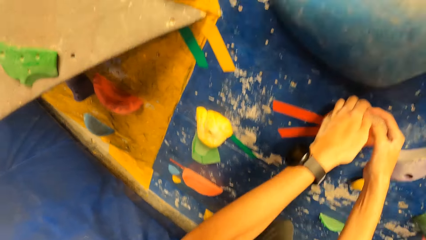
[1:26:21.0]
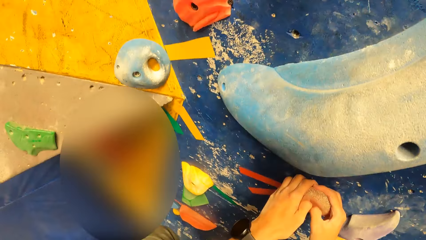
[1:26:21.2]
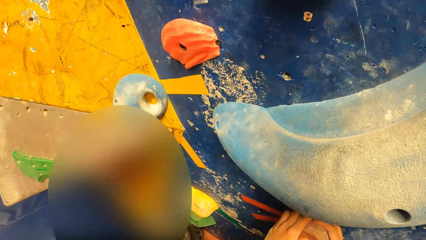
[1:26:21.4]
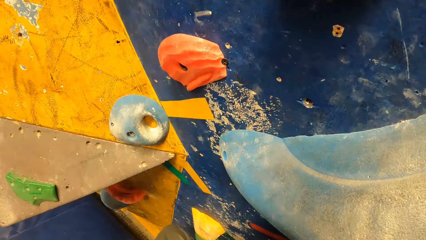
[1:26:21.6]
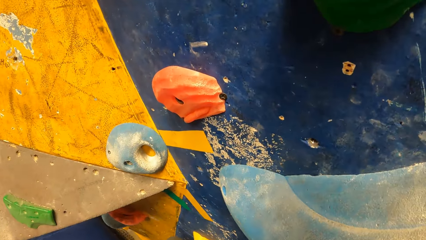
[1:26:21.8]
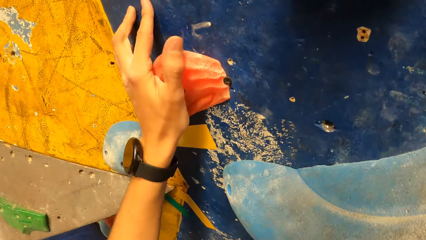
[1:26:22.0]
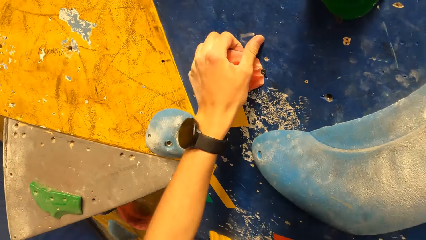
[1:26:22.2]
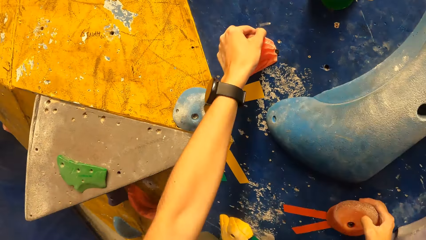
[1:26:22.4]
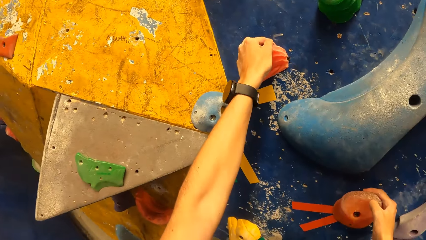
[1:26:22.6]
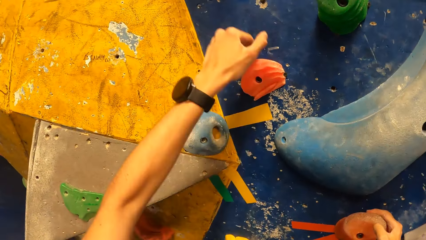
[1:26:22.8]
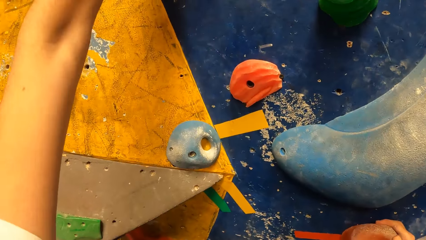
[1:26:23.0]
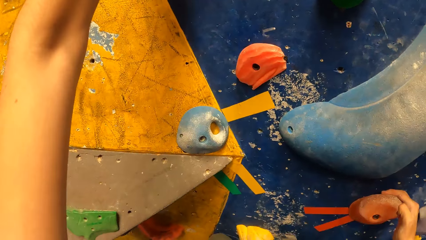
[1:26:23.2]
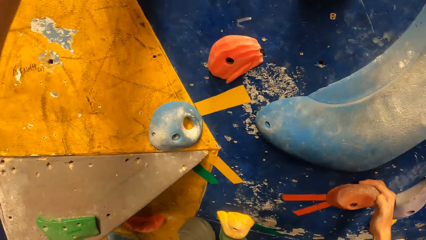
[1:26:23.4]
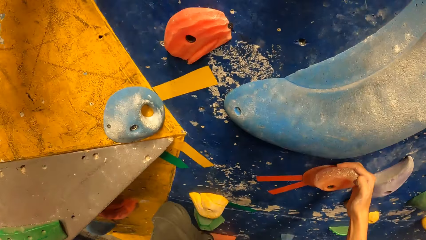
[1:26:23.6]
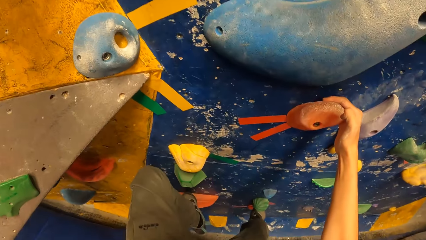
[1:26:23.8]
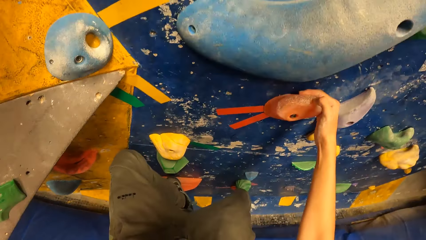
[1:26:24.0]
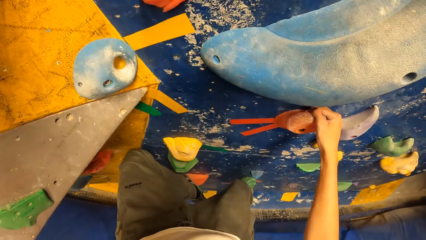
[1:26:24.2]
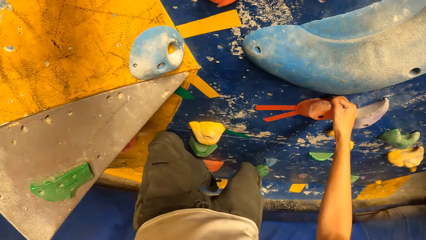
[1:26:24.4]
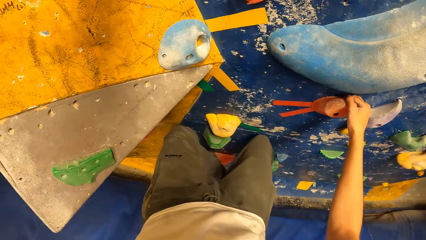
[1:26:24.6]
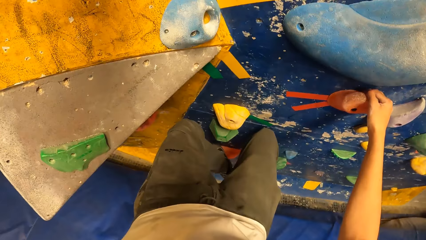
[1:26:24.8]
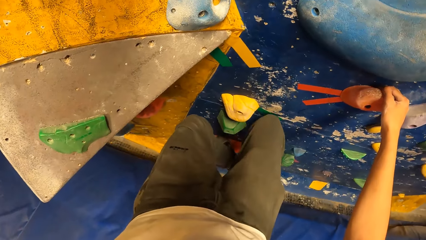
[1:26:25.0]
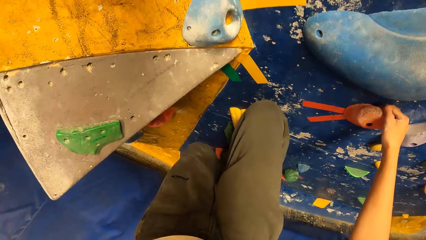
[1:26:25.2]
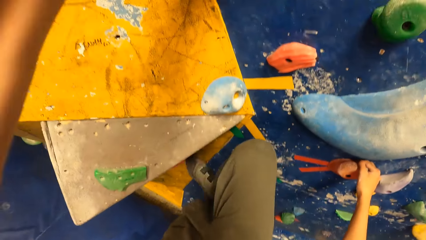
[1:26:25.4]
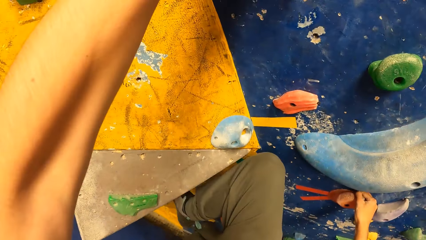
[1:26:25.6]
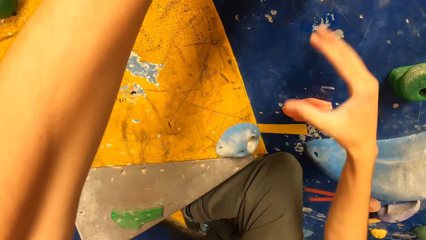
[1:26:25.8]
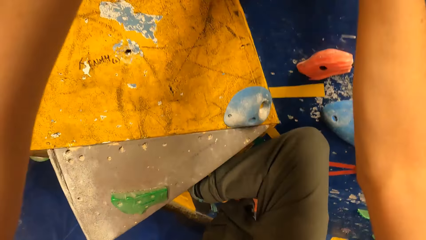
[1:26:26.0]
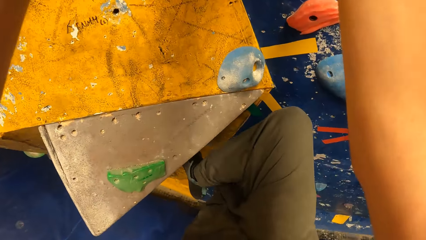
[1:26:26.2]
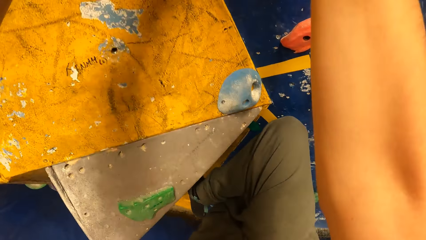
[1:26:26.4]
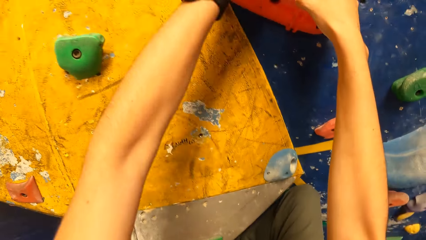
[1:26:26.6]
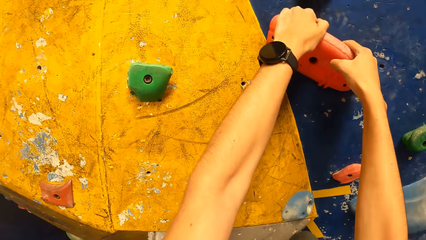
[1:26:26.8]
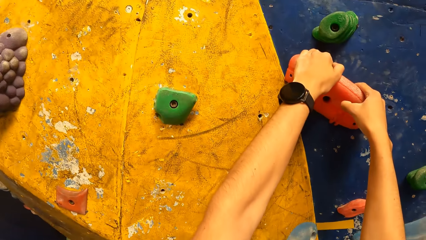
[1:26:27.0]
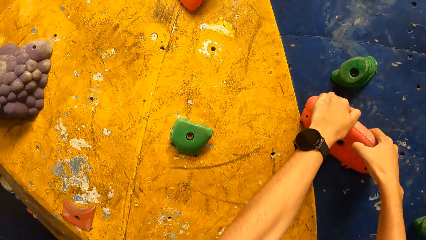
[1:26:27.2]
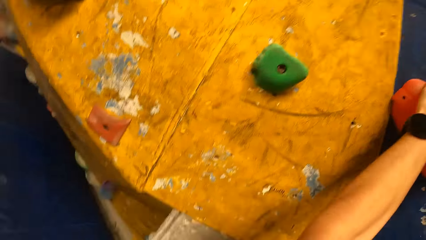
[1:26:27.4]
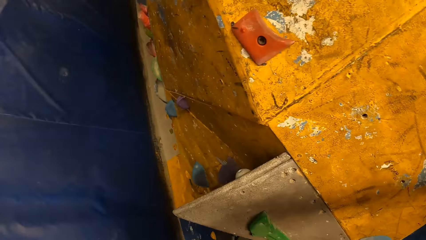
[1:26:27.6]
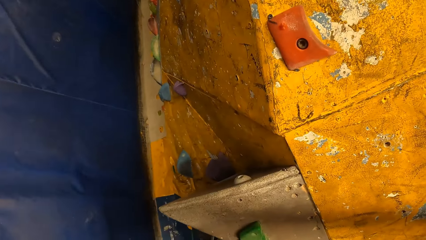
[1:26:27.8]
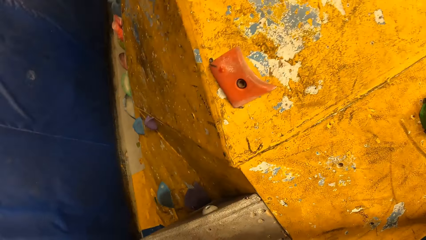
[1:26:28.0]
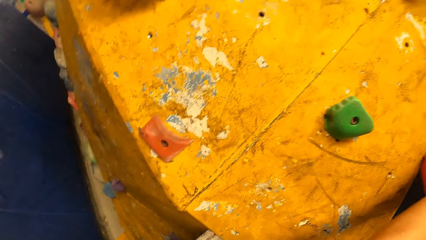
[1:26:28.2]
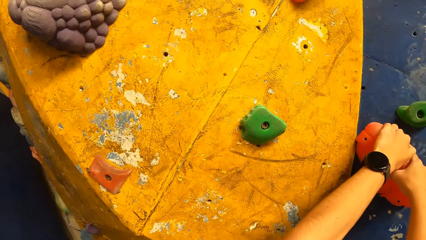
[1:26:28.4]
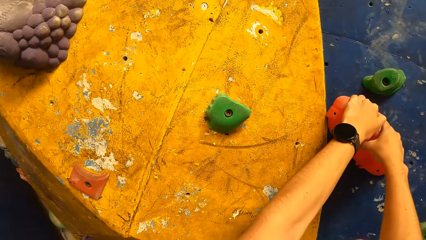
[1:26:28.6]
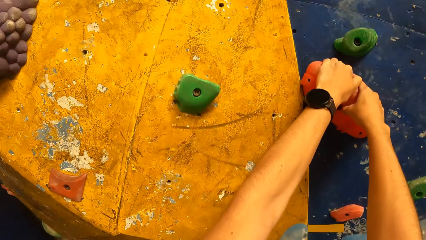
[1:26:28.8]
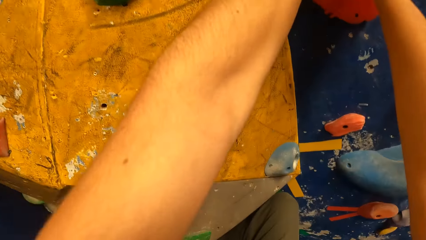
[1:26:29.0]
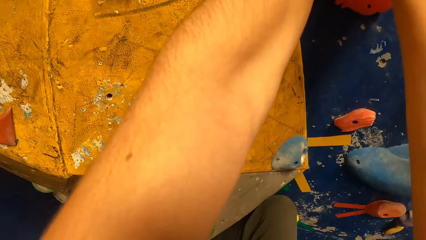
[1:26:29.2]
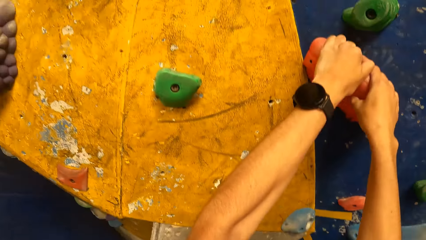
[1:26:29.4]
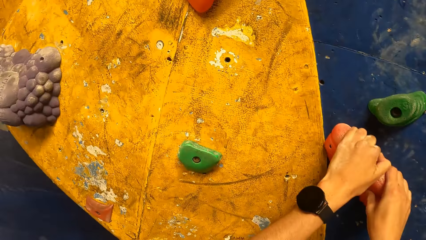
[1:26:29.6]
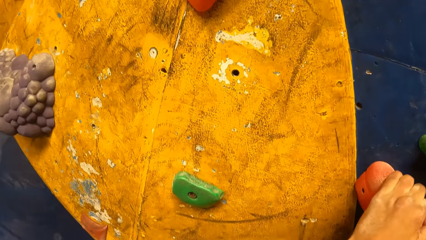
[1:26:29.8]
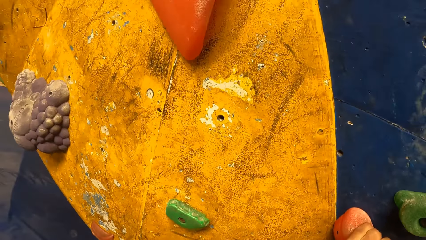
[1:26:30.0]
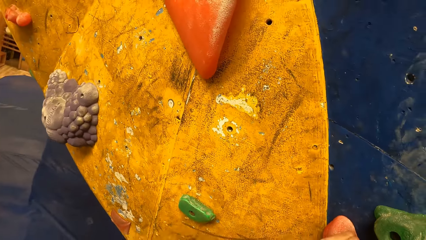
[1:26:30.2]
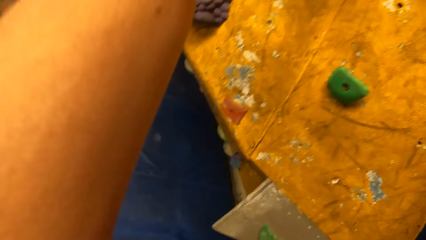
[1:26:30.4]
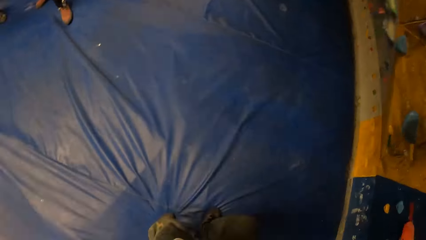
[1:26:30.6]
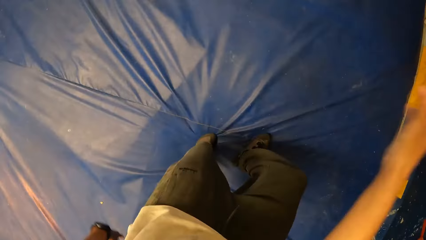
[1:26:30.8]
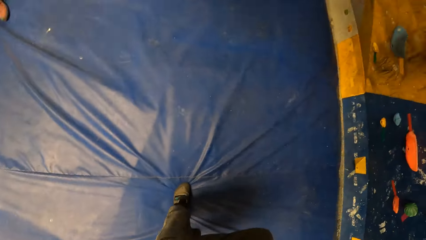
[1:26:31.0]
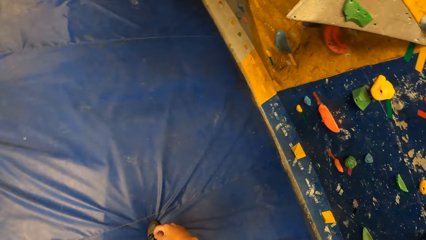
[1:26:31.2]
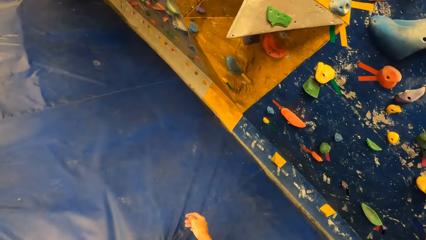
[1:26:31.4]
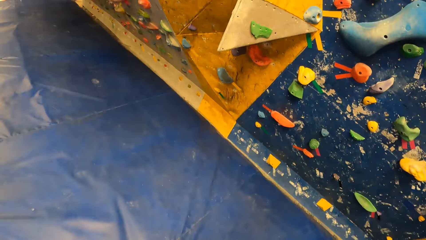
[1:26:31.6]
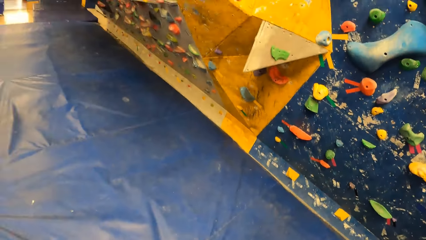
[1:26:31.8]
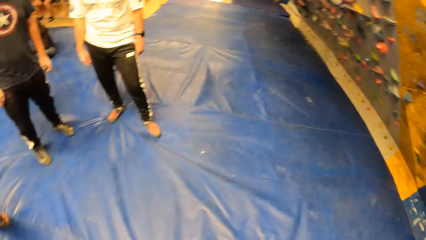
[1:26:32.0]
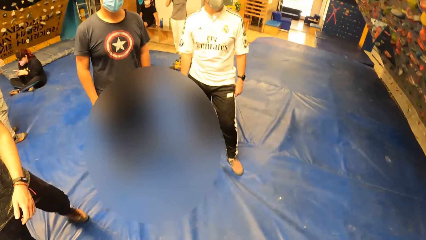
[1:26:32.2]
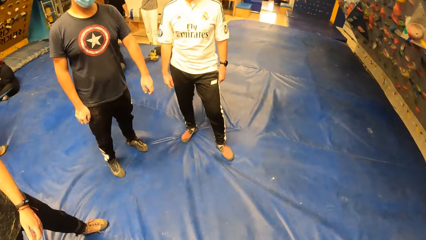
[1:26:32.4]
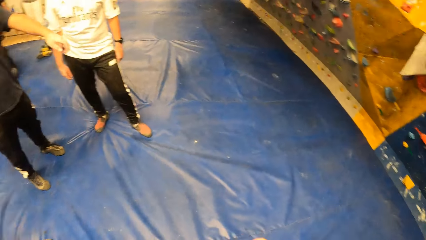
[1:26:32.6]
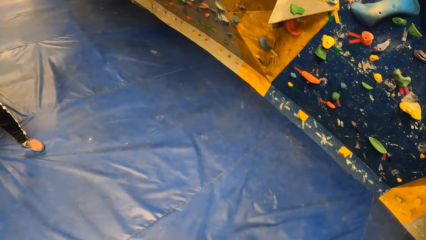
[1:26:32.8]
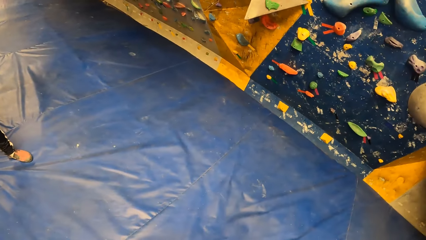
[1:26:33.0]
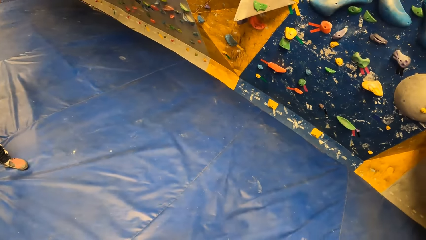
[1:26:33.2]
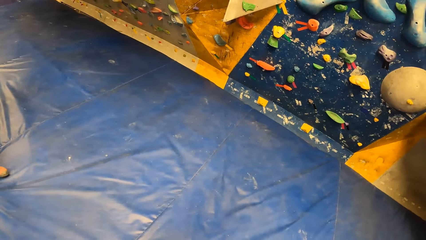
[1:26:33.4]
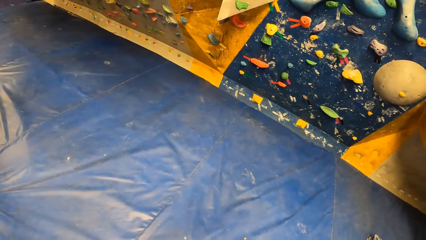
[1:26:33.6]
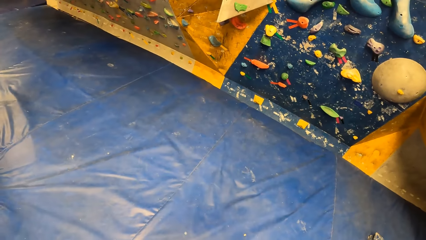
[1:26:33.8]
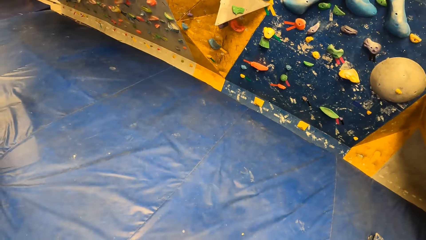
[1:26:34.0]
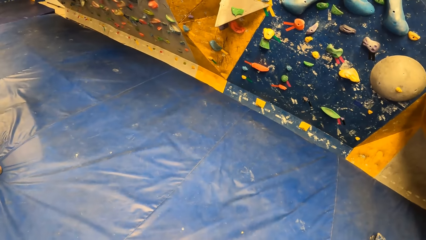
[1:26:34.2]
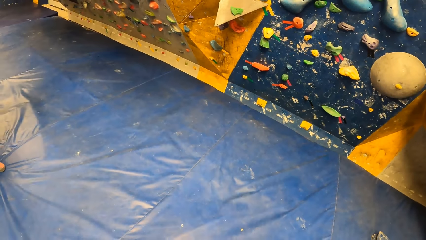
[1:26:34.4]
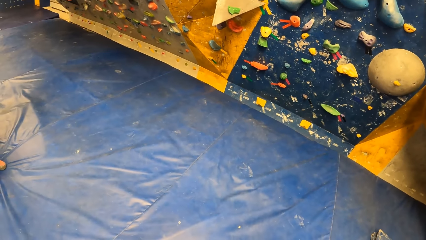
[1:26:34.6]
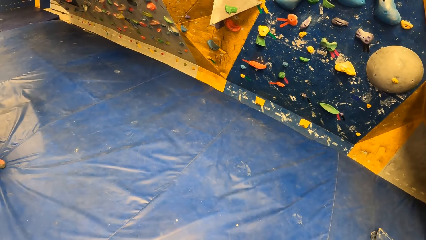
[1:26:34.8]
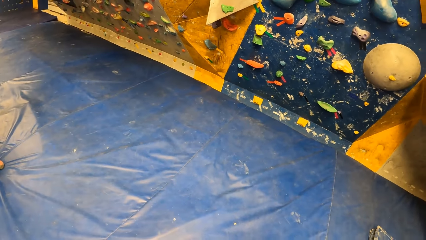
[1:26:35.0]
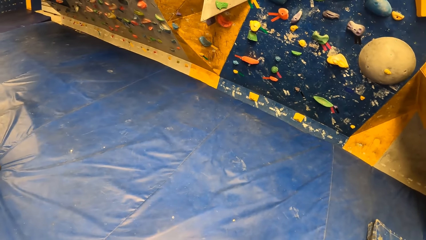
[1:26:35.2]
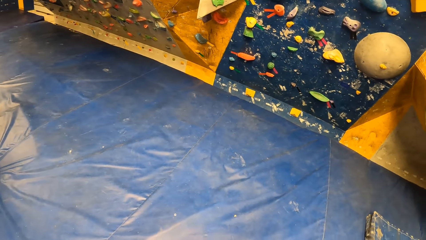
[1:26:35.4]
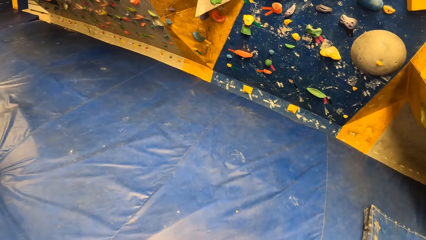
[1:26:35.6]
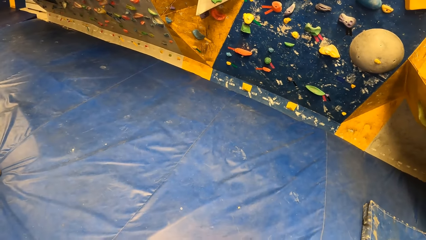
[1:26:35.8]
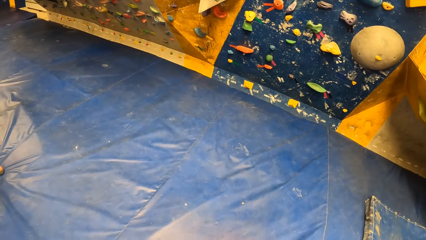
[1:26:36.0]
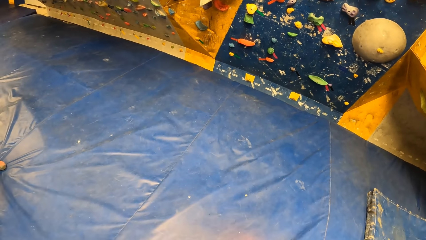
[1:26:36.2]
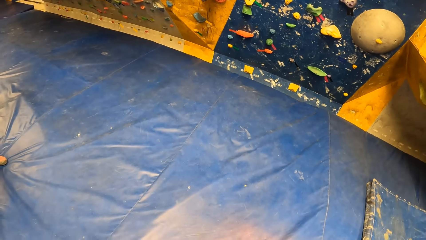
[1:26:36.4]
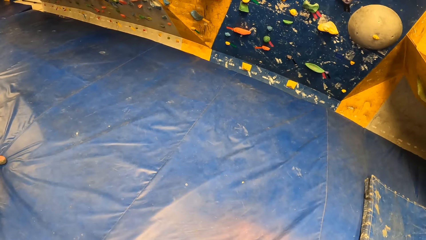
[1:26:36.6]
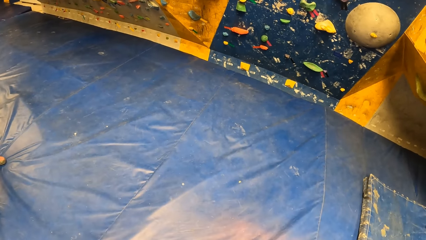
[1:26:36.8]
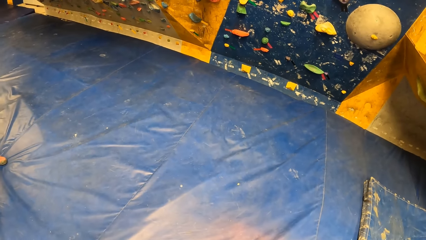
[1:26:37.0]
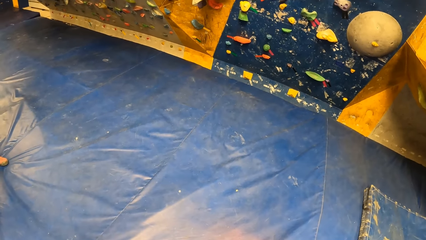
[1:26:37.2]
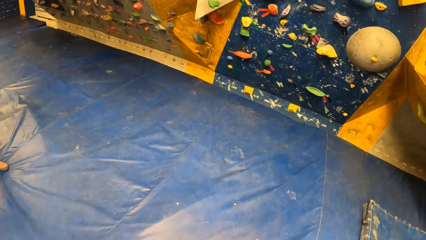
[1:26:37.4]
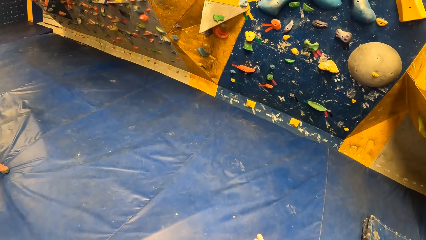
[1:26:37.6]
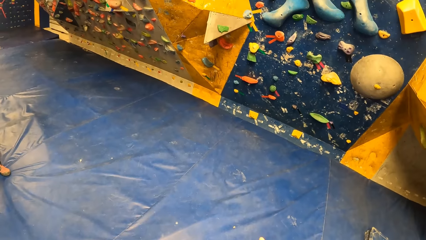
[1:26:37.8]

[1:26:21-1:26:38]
The camera wearer jumps from the bouldering wall in the gym to the crashing pad. They climb down the mat.
